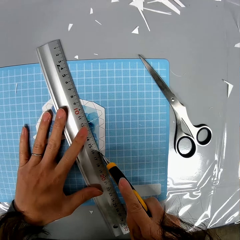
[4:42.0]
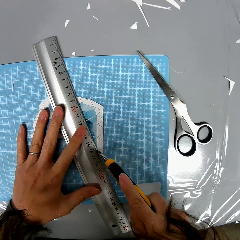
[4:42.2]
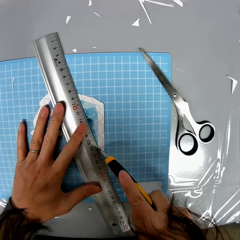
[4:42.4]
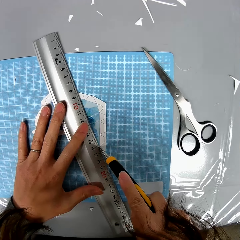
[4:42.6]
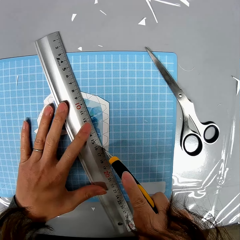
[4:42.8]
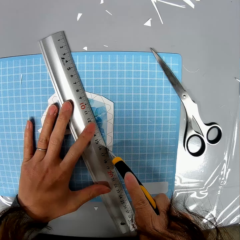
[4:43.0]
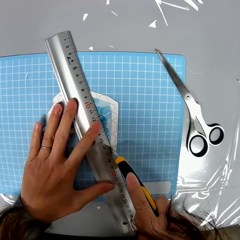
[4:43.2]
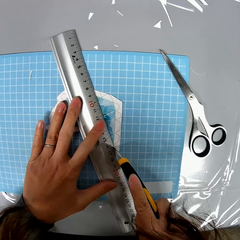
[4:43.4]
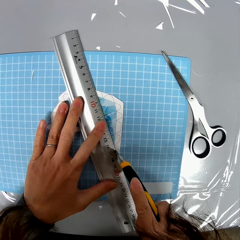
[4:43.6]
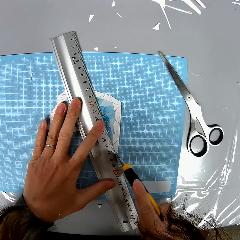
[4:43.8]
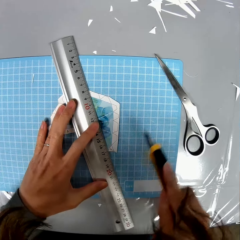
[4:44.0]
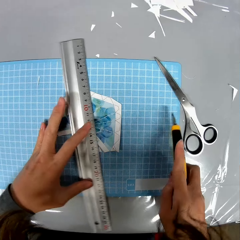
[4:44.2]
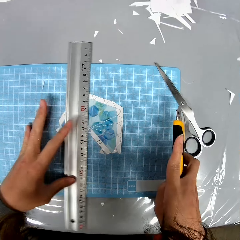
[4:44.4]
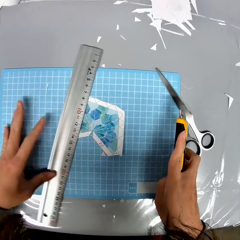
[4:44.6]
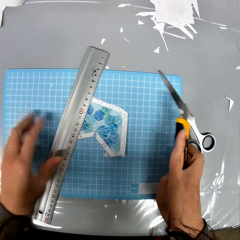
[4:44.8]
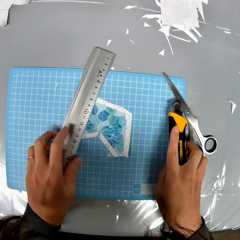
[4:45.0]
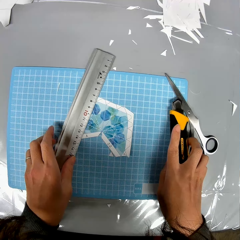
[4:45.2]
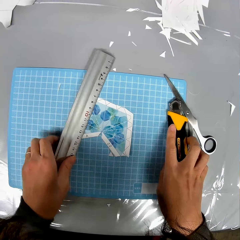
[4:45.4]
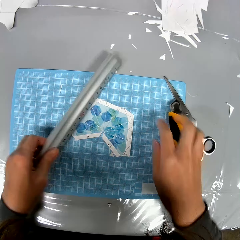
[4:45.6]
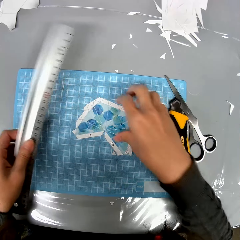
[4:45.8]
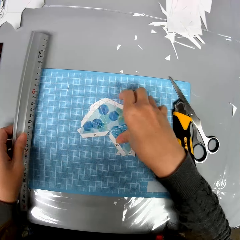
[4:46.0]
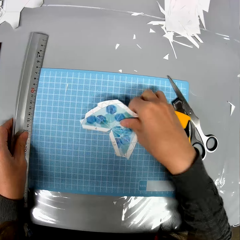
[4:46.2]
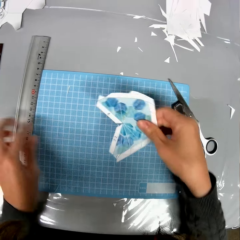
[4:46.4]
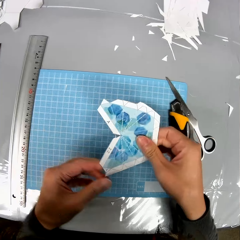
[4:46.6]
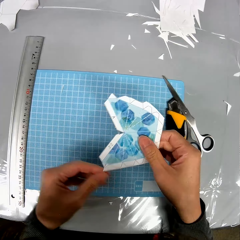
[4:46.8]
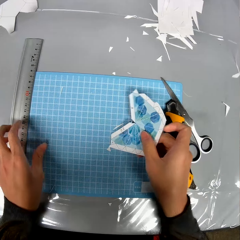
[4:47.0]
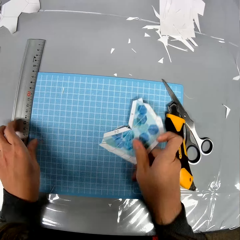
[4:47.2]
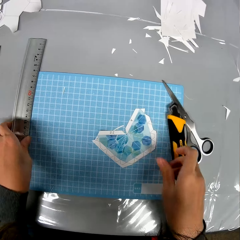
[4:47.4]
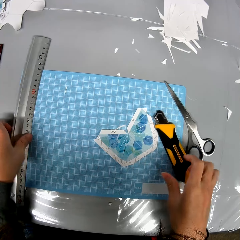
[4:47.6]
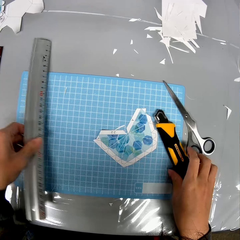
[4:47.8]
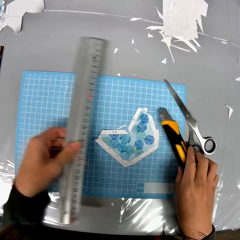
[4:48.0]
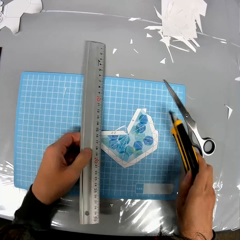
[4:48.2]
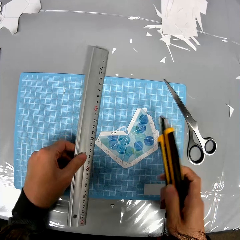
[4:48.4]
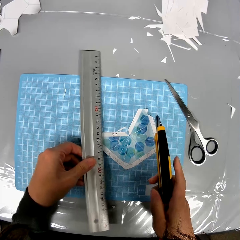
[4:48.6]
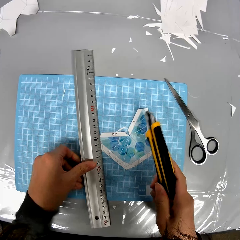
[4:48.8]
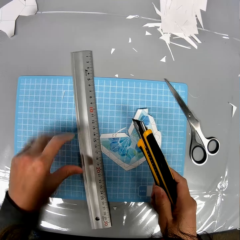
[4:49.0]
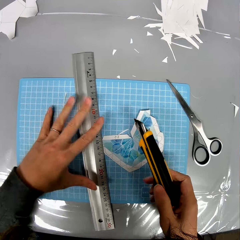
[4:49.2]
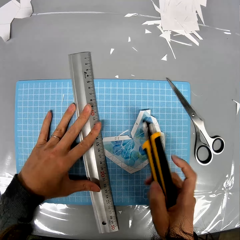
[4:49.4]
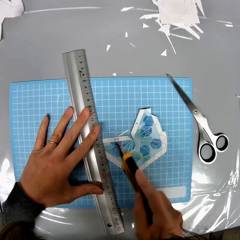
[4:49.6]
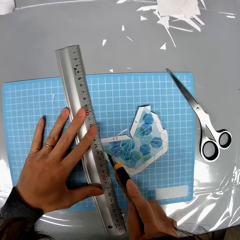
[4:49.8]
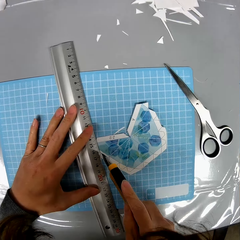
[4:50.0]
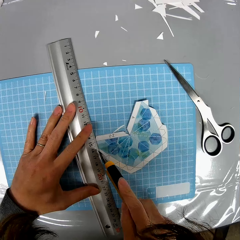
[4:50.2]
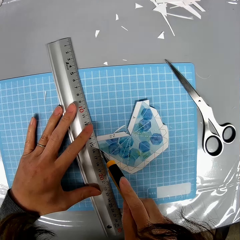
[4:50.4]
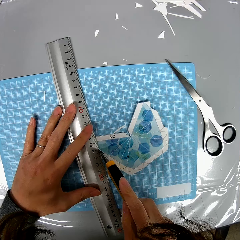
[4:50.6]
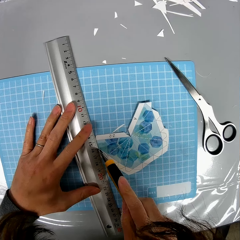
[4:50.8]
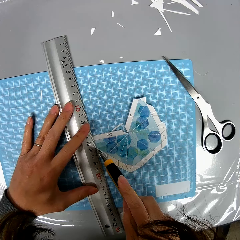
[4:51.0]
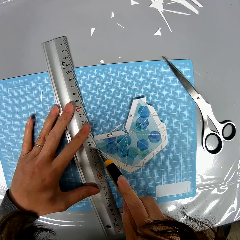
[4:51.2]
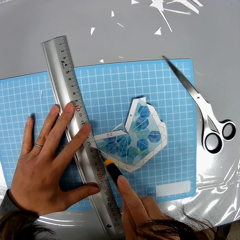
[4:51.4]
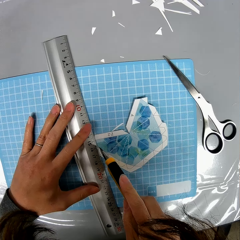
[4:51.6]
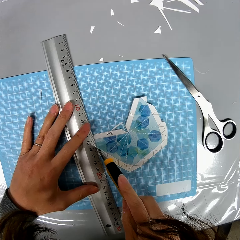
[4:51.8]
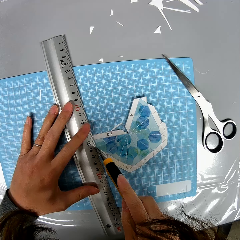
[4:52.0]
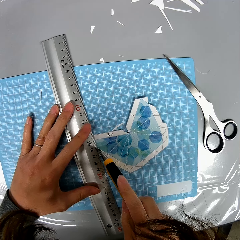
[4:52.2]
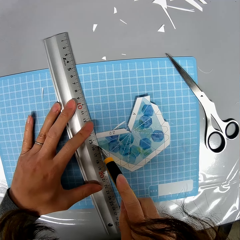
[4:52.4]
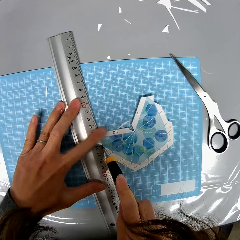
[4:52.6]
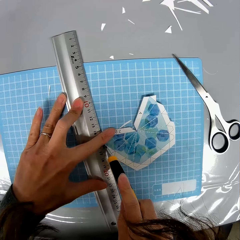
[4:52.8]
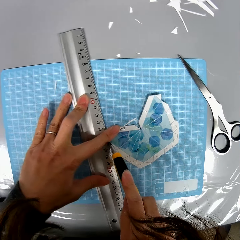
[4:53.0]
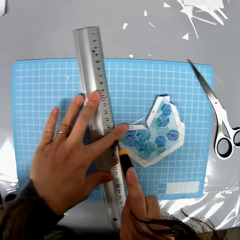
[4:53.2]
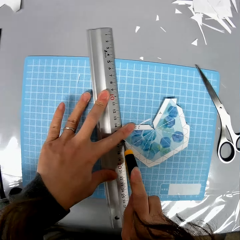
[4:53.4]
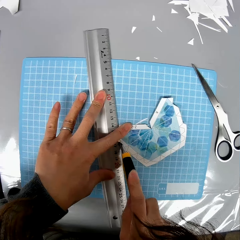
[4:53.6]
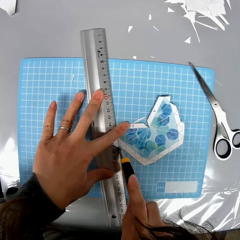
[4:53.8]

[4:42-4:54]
The camera wearer cuts the cardboard paper using a craft knife or blade. They place the blade on the table. They put the ruler on the table. They take the shaped paper and place the paper on the table. They take the ruler from the table. They take the blade and cut the paper with the blade.

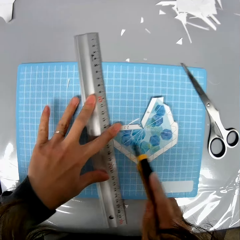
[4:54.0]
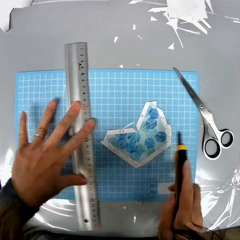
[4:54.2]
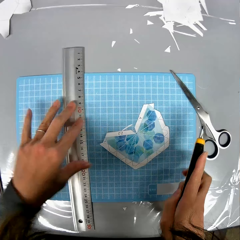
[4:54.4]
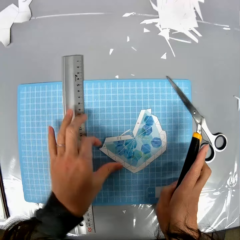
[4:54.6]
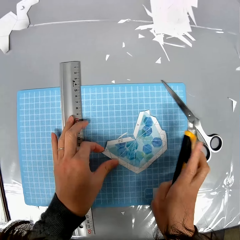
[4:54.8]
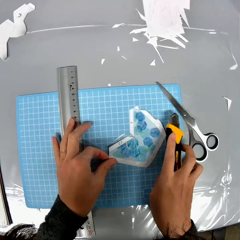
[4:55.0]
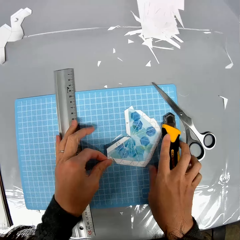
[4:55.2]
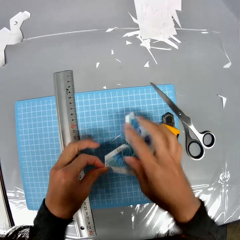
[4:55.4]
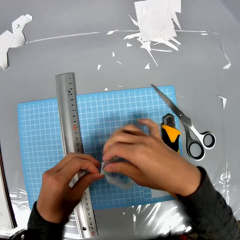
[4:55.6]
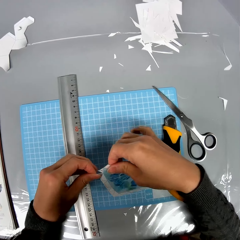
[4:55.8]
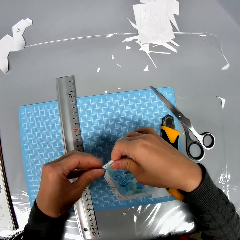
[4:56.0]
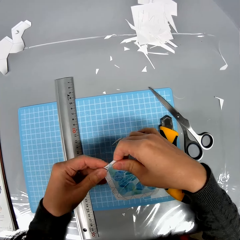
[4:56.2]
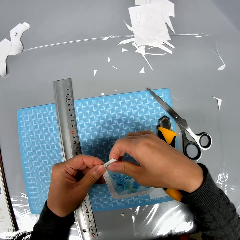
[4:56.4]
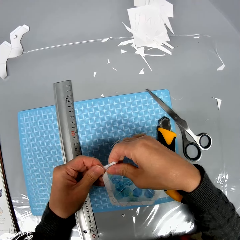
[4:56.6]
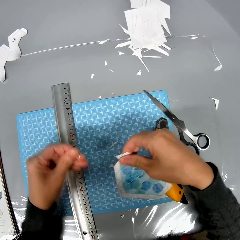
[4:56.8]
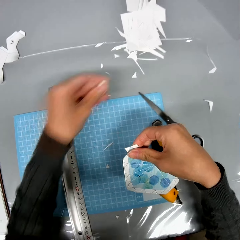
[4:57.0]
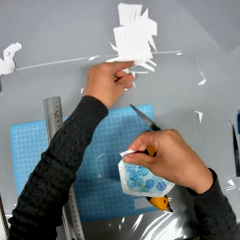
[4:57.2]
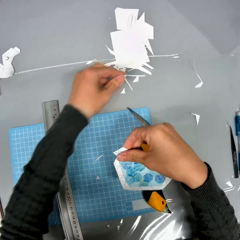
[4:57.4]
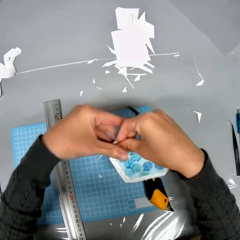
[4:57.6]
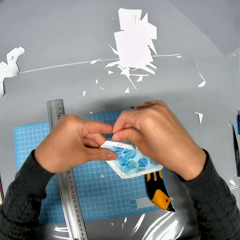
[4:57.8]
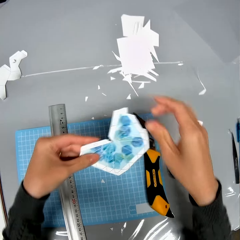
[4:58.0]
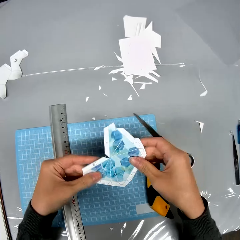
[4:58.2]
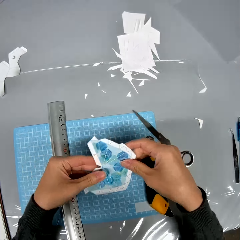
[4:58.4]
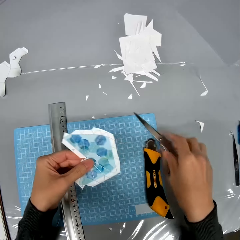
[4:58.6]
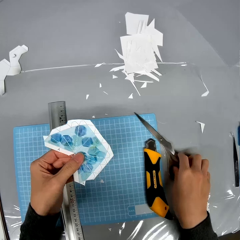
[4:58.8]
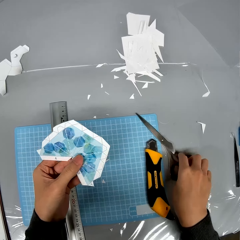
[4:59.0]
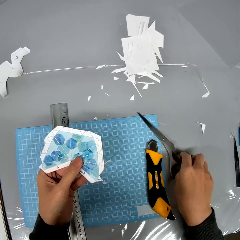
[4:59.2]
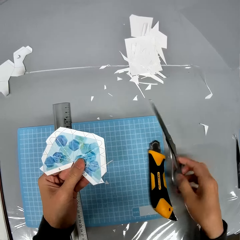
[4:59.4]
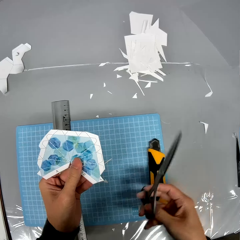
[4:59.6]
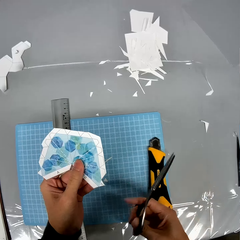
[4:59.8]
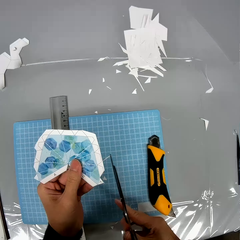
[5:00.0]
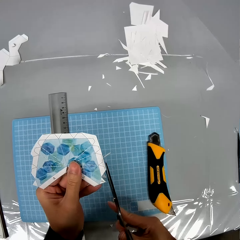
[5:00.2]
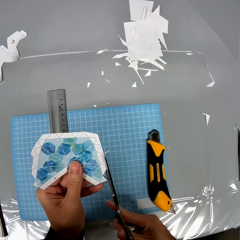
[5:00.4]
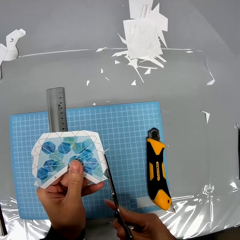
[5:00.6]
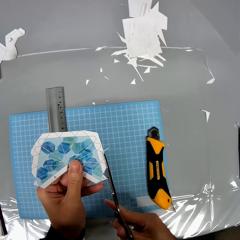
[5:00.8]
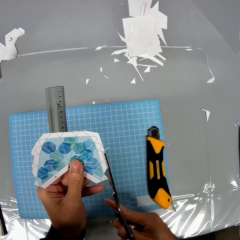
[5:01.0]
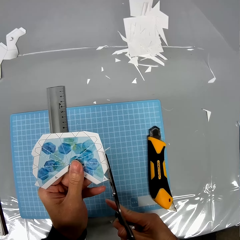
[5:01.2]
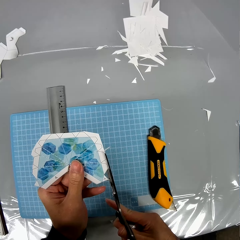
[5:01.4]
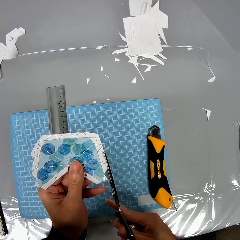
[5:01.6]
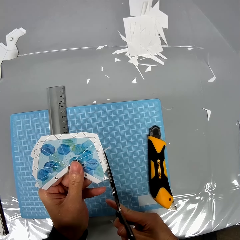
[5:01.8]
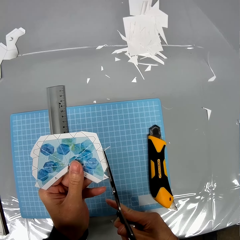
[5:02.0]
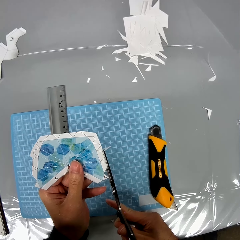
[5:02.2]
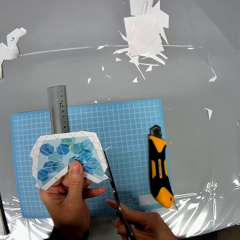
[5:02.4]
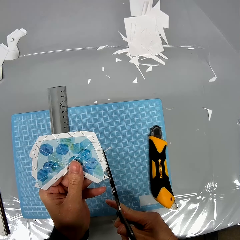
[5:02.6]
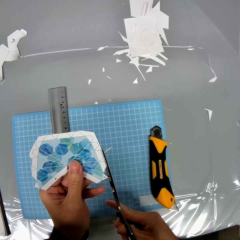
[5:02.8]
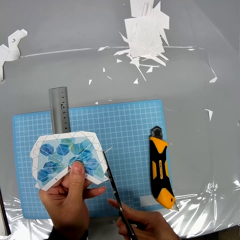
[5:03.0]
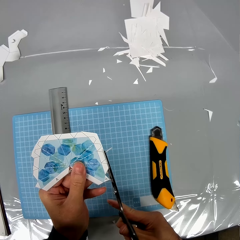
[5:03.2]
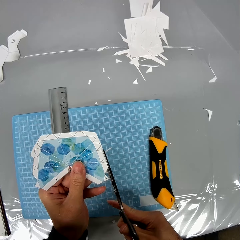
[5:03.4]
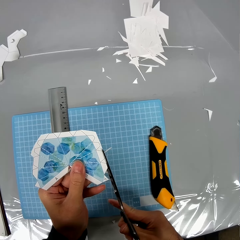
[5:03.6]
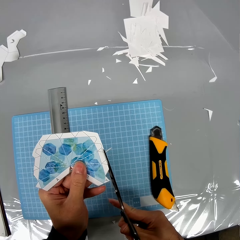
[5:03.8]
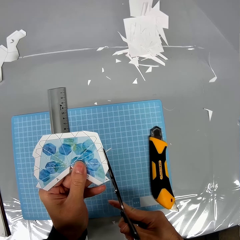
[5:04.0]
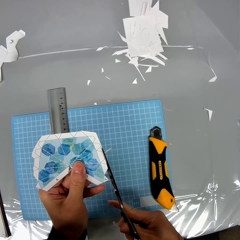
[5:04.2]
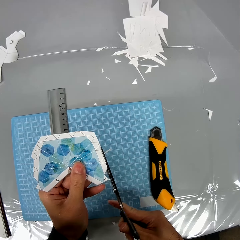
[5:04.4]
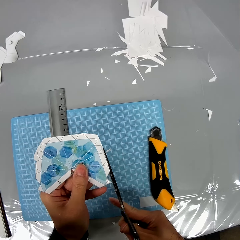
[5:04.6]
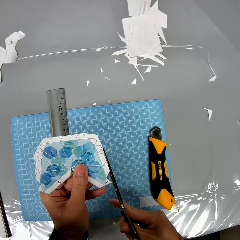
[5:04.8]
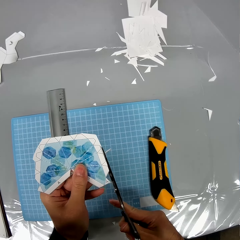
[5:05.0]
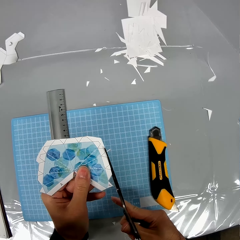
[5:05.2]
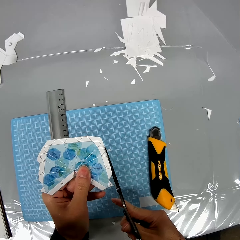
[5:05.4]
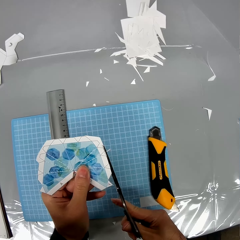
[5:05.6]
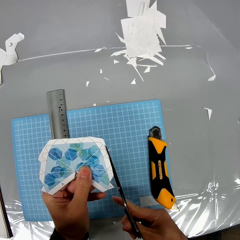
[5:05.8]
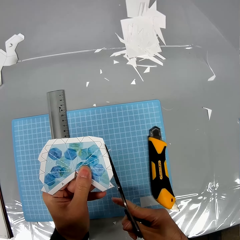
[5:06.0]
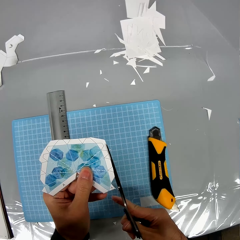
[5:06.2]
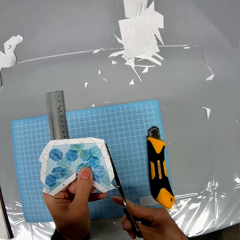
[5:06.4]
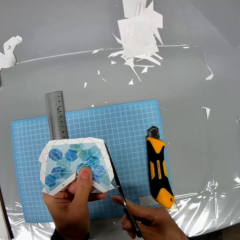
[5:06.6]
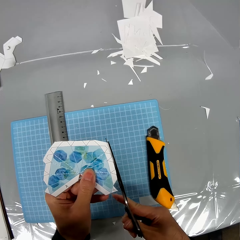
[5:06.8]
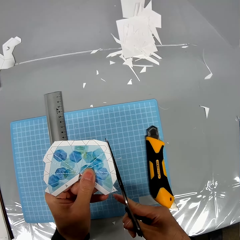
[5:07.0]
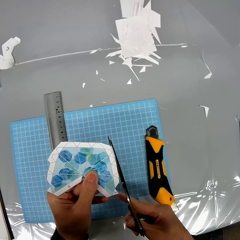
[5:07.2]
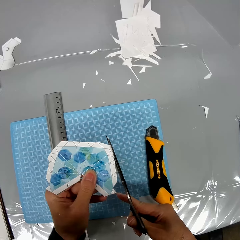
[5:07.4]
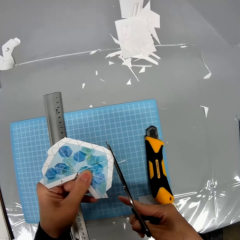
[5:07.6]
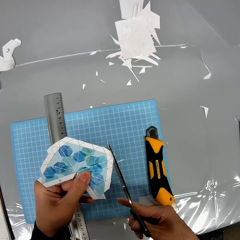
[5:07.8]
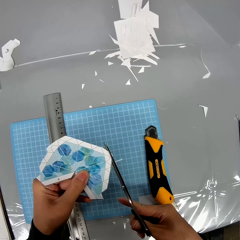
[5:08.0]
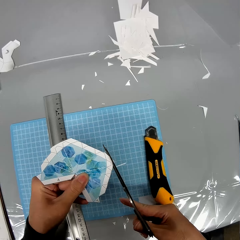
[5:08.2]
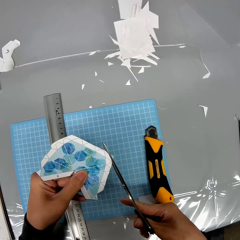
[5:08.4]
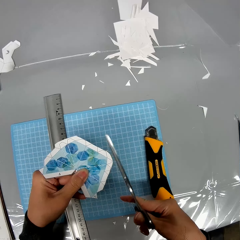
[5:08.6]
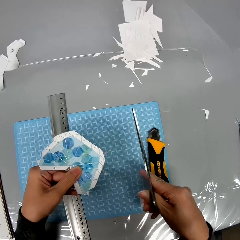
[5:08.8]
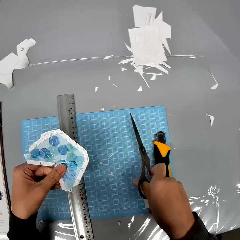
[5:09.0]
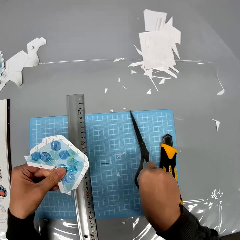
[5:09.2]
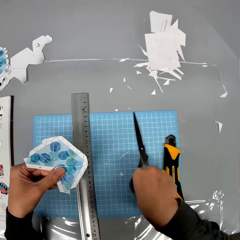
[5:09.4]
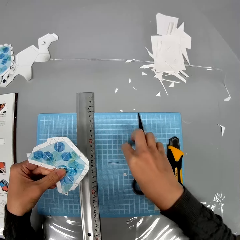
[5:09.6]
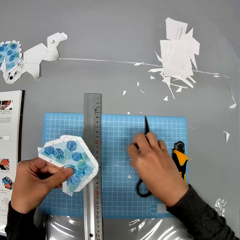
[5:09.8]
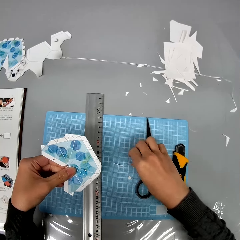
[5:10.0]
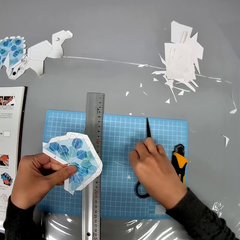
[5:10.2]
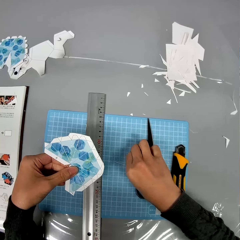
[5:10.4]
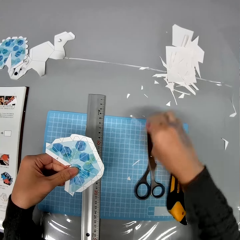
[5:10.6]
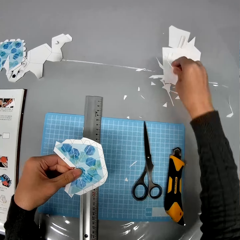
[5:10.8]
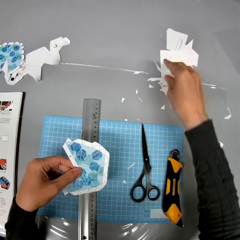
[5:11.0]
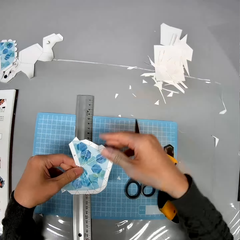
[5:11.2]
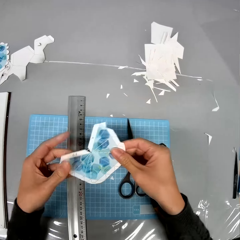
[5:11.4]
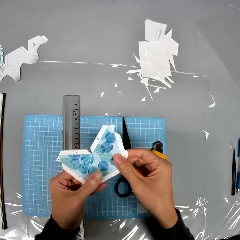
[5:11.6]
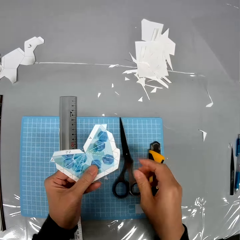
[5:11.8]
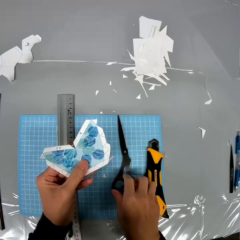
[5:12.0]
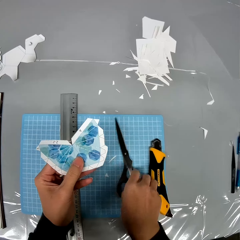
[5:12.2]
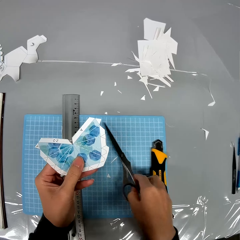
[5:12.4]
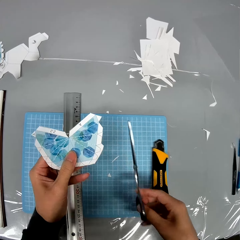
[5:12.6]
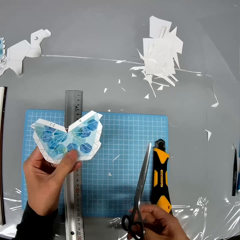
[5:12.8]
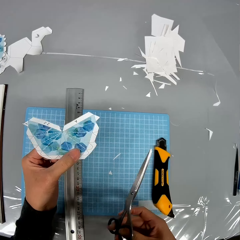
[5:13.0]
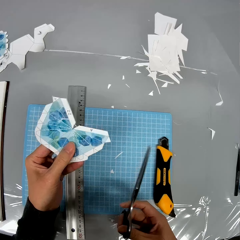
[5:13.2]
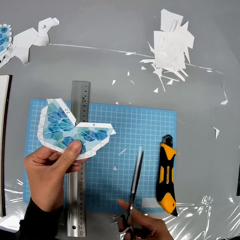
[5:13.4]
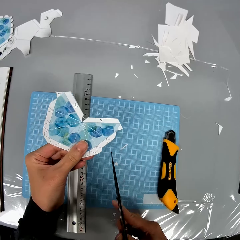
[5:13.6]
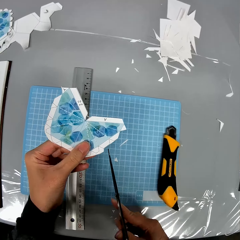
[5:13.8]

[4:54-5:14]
The camera wearer puts the blade on the table. They detach a tiny paper or piece from the paper design. They drop the tiny paper on the table. They pick up a pair of scissors from the table. They shape the edge of the paper design with the scissors. They drop the scissors on the table. They pick up a tiny paper from the table. They pick up the tiny paper on the table. They put the piece on the table. They hold the shaped paper in hand. They pick up the scissors from the table.
